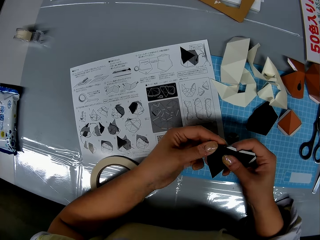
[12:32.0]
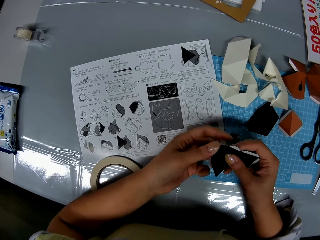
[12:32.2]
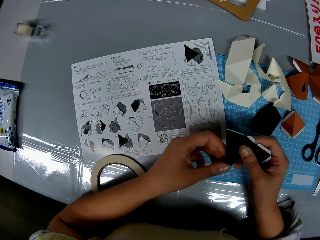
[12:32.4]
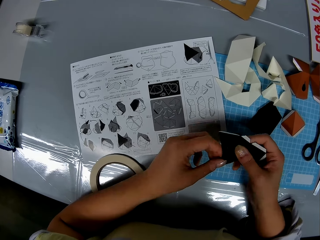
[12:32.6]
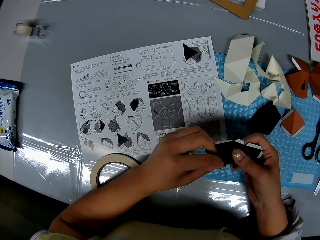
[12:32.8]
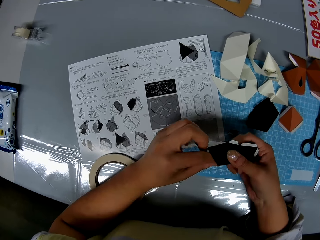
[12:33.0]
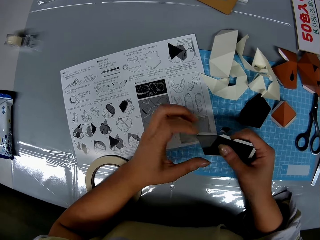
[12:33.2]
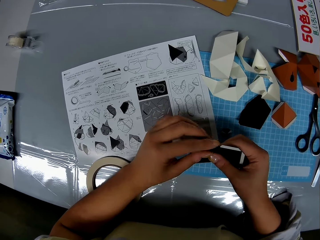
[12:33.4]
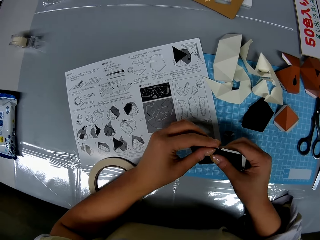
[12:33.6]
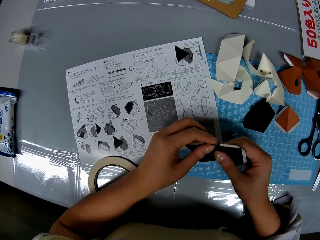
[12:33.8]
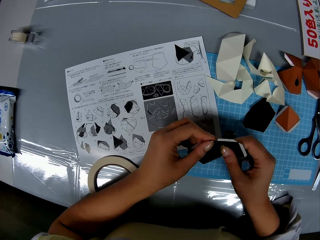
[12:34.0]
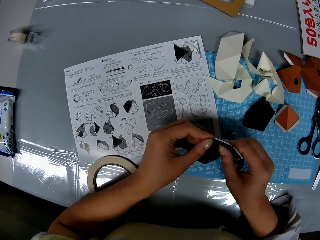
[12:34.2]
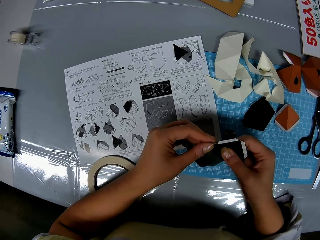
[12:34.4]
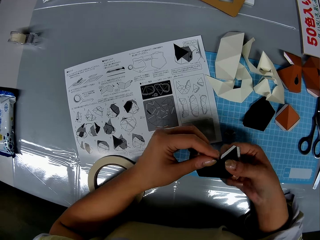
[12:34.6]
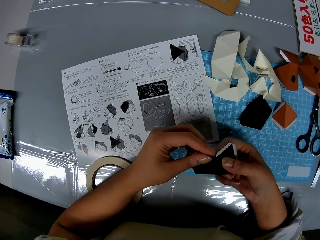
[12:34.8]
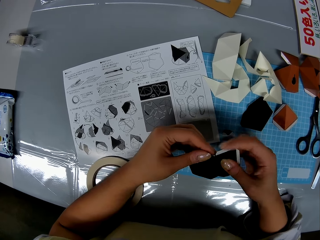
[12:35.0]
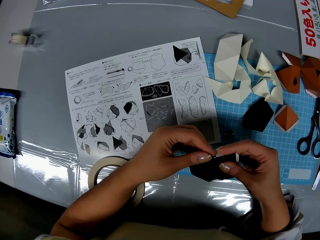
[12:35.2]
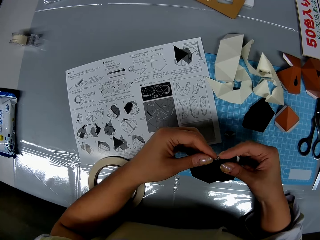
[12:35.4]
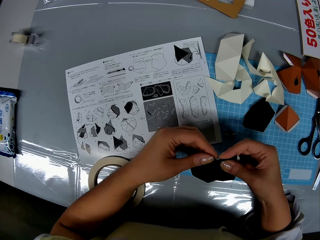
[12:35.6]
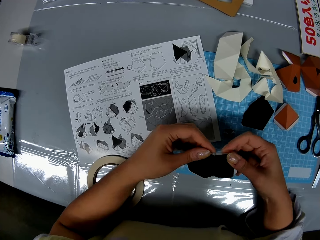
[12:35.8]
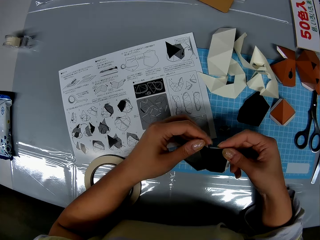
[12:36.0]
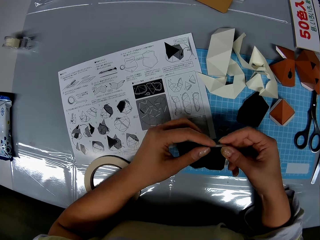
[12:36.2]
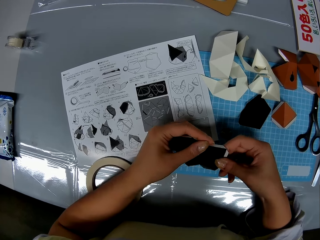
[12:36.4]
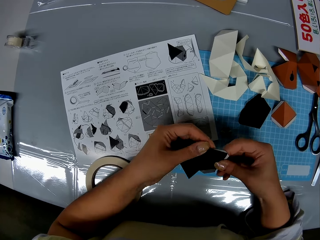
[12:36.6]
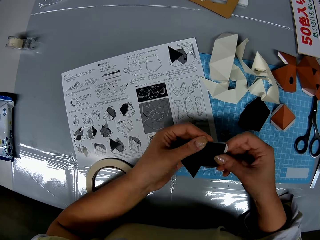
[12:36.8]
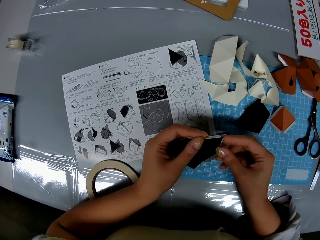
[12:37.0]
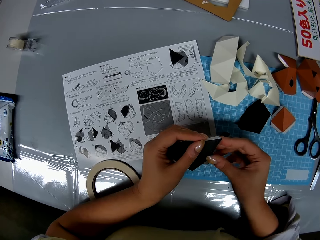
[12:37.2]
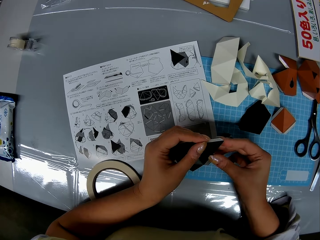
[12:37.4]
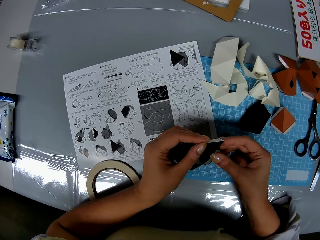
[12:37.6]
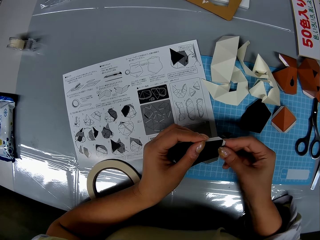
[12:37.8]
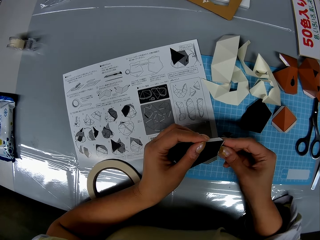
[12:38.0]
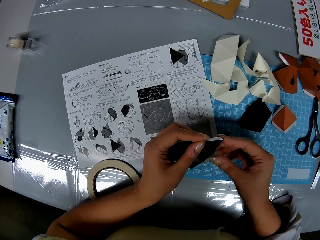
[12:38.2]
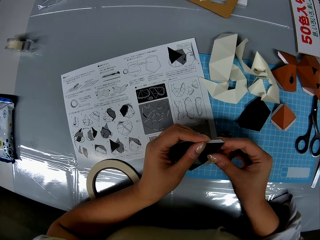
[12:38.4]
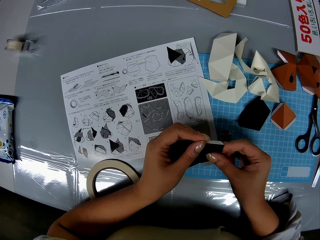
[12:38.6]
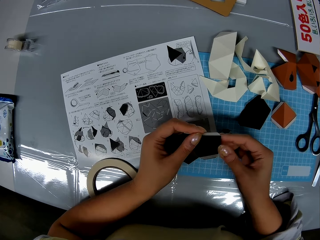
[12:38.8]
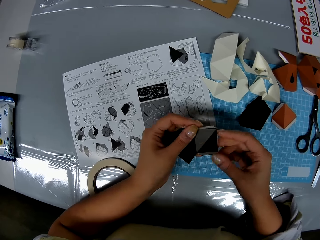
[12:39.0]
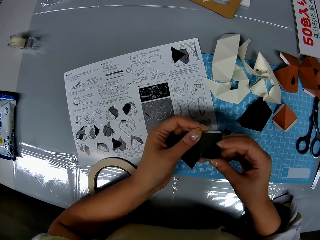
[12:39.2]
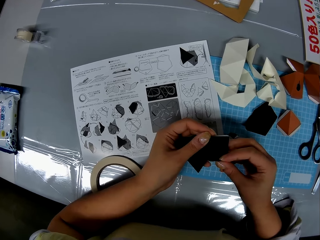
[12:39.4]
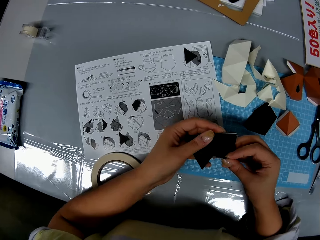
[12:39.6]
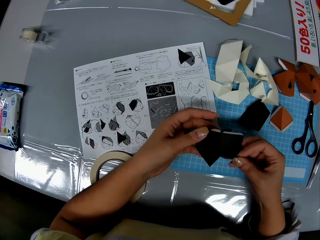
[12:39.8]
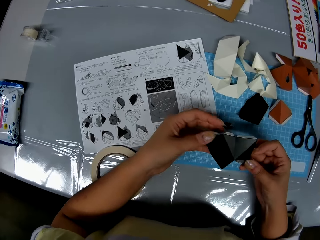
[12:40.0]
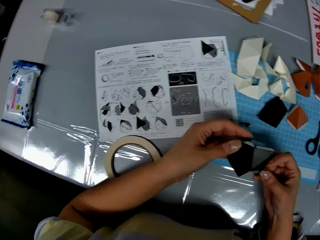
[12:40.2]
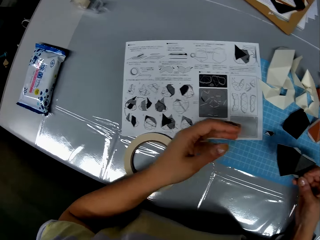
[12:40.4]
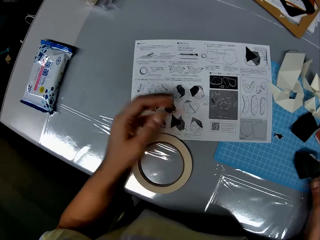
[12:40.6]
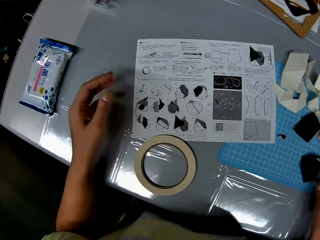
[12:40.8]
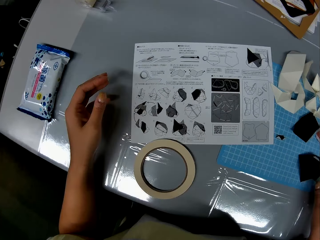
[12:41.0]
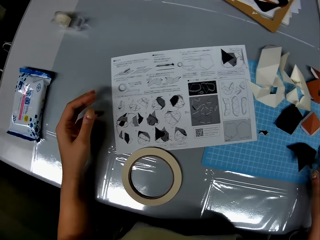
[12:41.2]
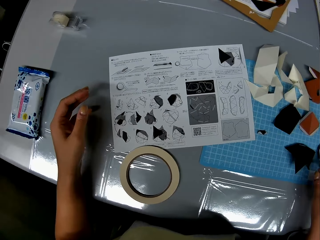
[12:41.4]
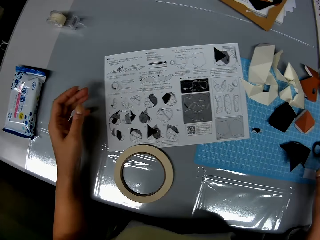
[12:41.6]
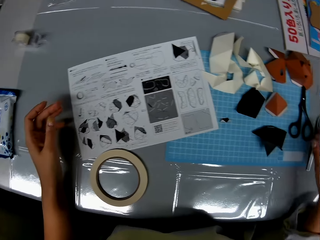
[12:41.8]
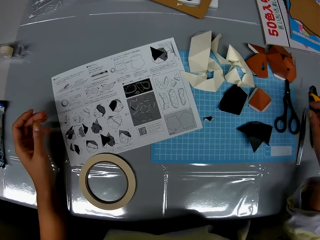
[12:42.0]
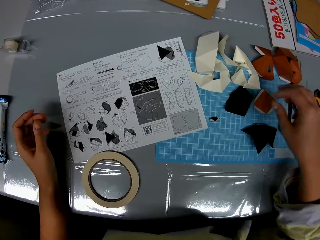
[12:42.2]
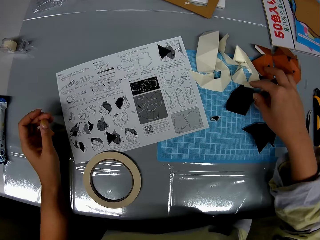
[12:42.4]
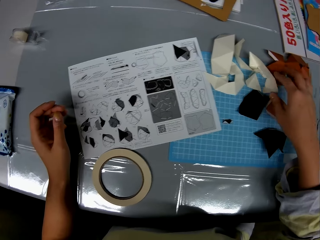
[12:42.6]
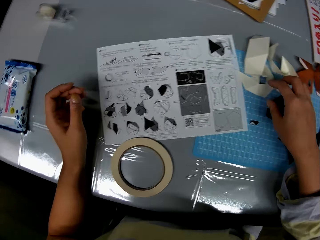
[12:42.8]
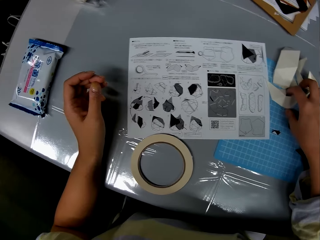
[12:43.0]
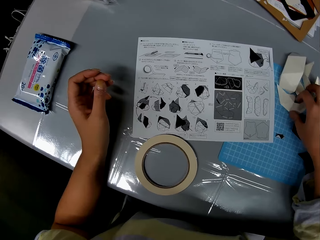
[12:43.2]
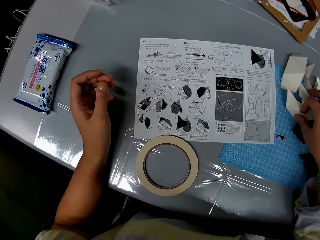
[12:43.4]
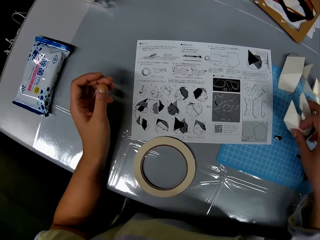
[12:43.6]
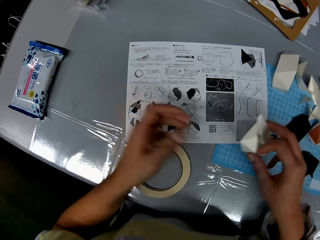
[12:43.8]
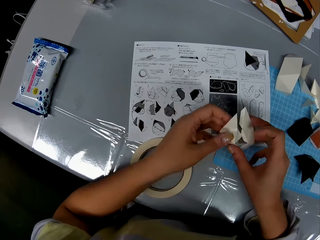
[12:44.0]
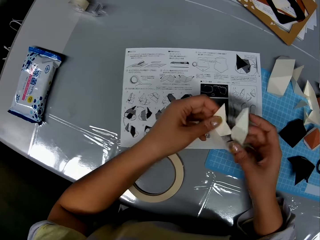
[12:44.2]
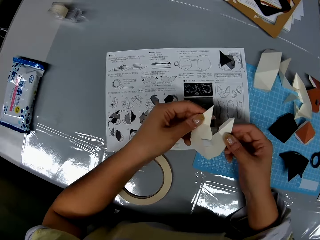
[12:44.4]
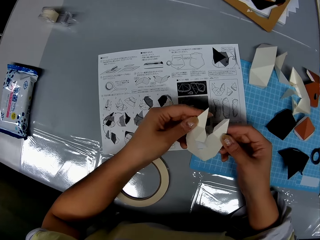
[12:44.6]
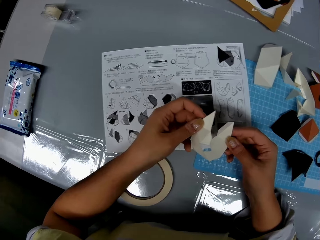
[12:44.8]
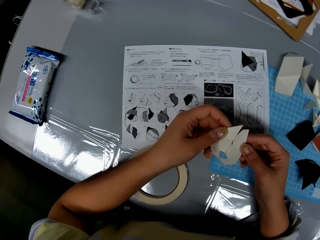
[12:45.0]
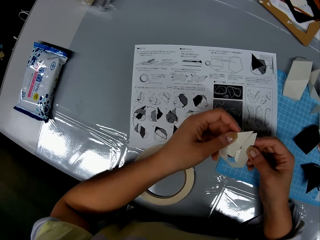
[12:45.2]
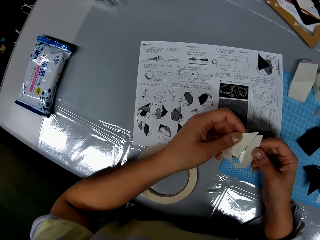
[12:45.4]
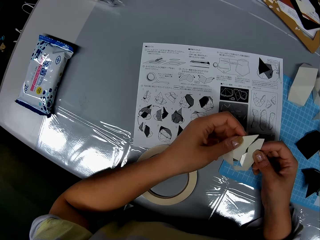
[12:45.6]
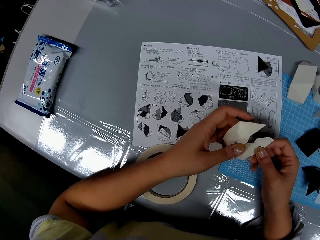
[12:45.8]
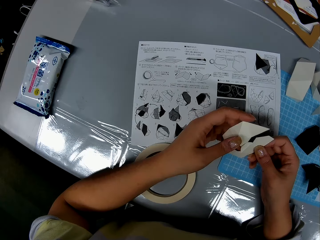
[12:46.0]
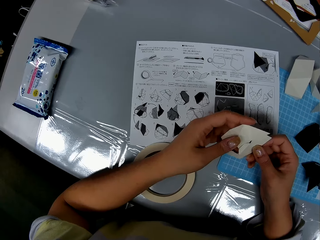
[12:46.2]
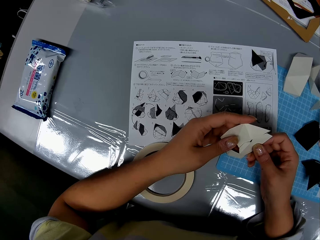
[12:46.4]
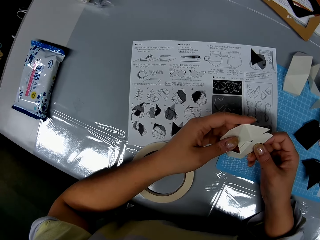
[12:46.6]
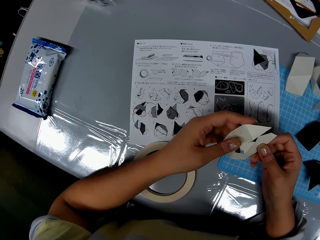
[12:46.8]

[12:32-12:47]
The camera wearer drops the piece of craft or paper on the table. They pick up a folded piece of craft from the table. They put the paper together.

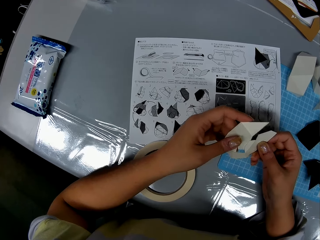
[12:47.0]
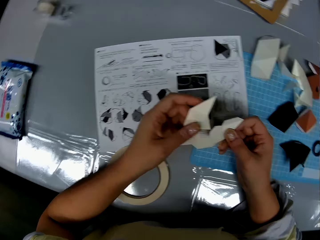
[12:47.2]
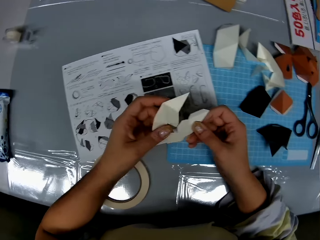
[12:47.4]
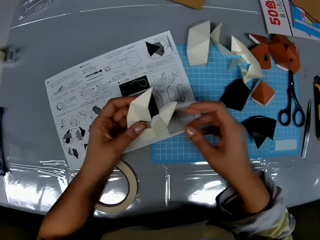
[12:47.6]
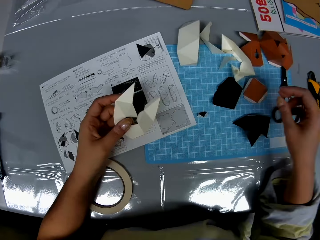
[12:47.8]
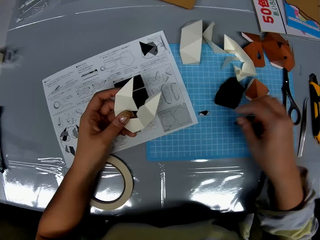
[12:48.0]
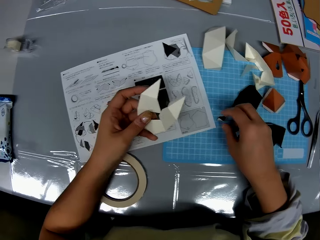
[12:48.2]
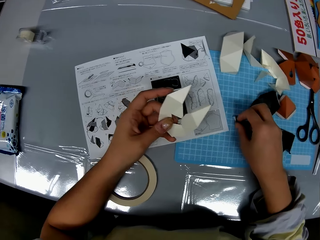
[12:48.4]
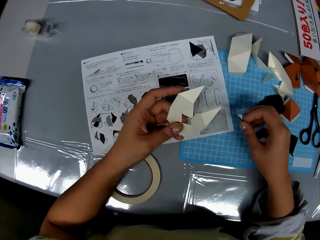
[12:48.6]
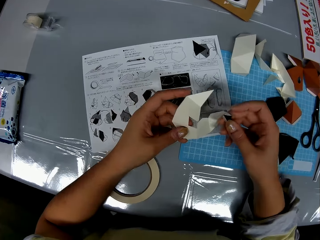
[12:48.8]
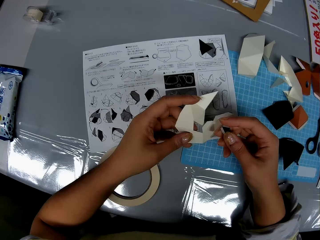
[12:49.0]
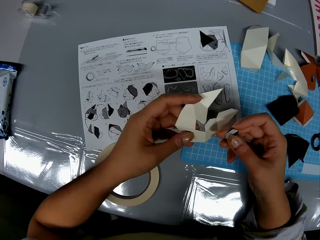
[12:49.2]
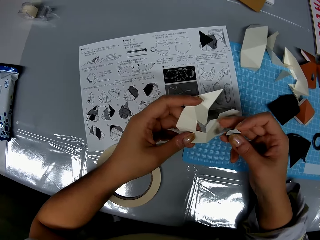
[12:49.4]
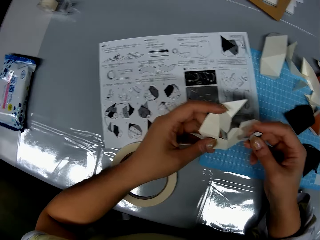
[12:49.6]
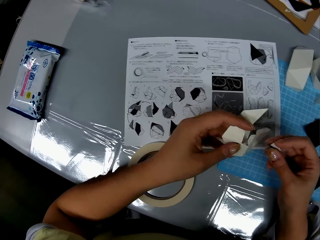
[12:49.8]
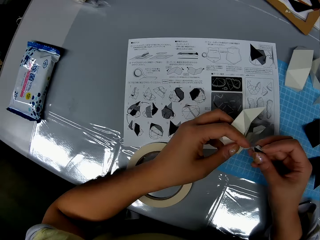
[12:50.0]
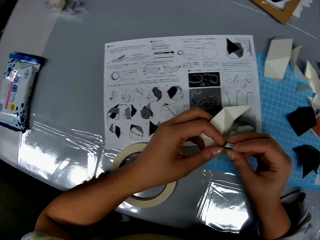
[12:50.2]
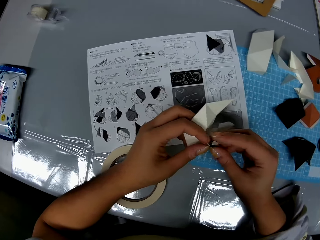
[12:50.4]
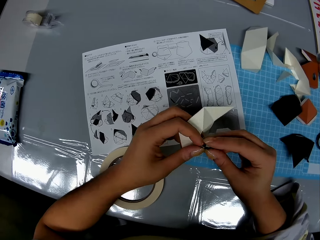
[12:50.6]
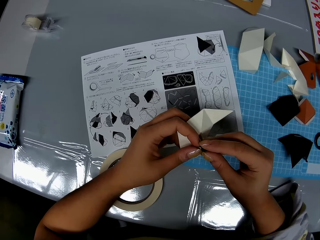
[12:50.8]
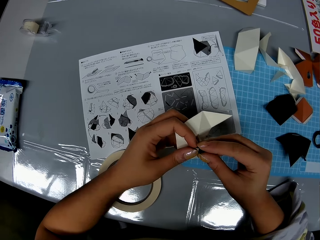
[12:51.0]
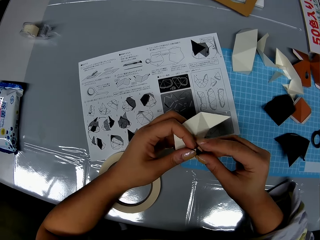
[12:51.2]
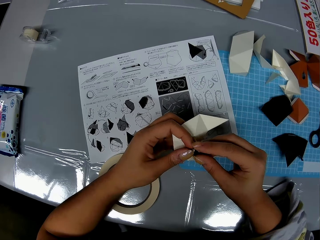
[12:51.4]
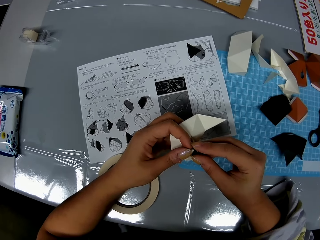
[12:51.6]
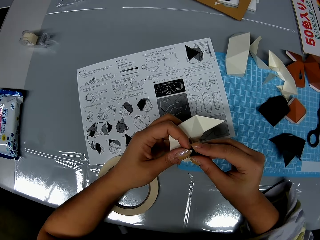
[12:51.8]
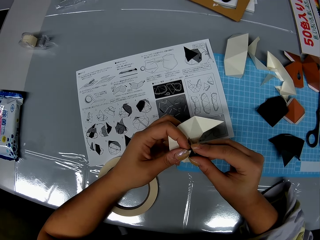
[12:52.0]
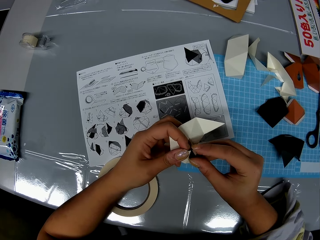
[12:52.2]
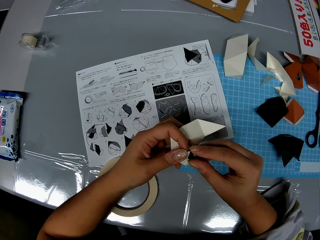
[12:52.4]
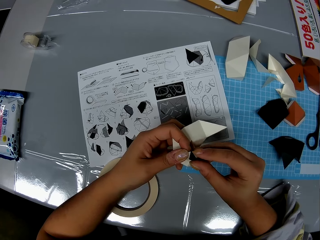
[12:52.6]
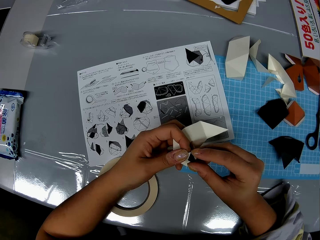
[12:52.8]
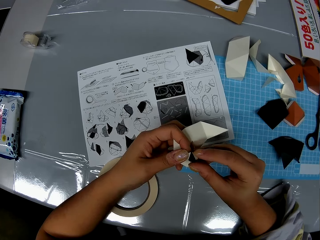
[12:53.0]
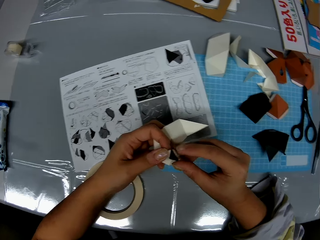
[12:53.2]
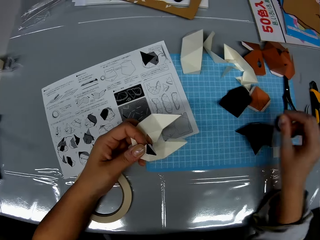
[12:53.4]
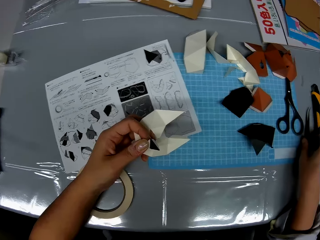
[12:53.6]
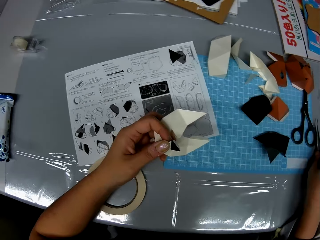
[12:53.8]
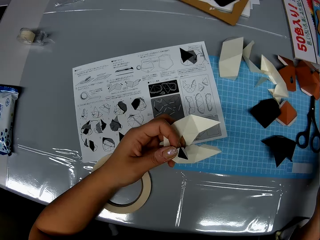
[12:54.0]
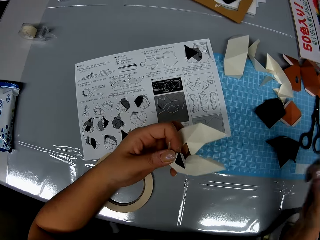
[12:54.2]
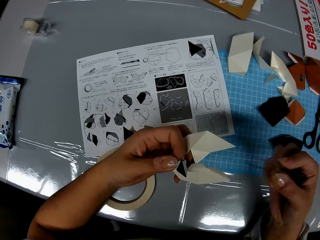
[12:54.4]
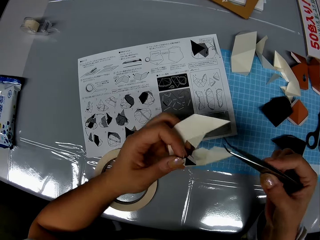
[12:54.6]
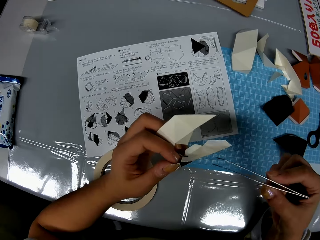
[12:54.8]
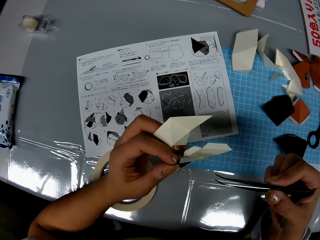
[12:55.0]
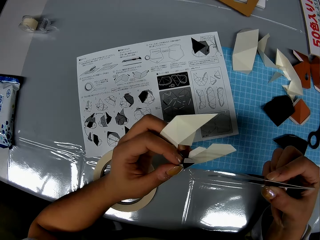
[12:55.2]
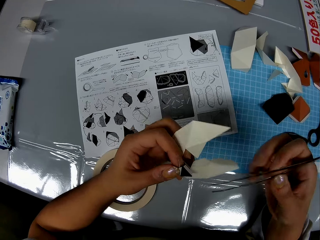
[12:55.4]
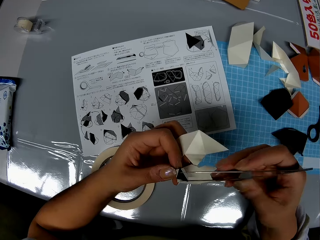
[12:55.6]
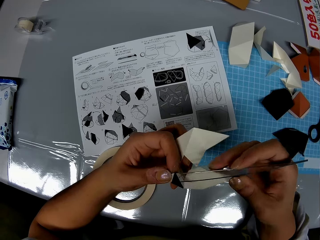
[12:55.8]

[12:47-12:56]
The camera wearer picks up a smaller piece of craft. They place the small piece on the big piece of craft. They pick up a tweezer.
